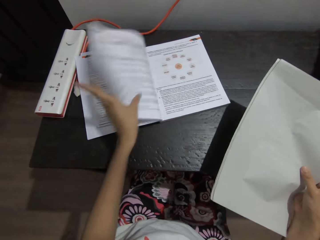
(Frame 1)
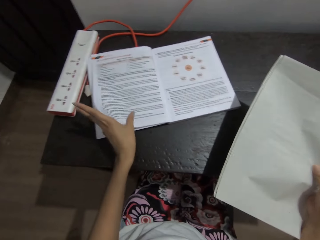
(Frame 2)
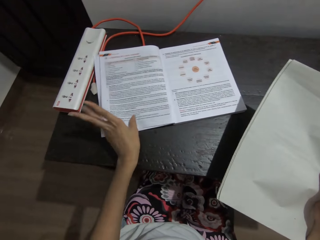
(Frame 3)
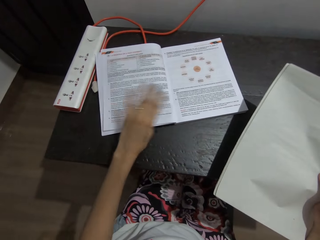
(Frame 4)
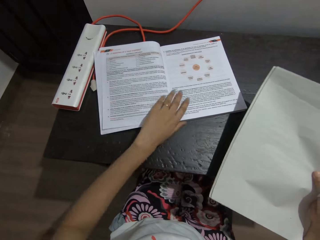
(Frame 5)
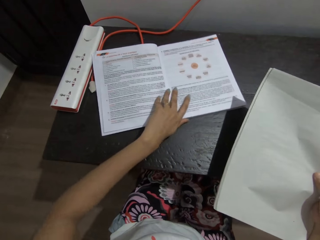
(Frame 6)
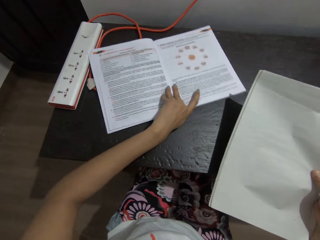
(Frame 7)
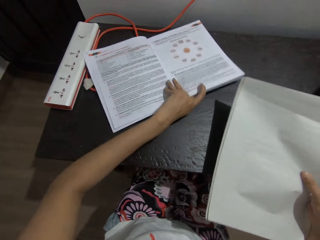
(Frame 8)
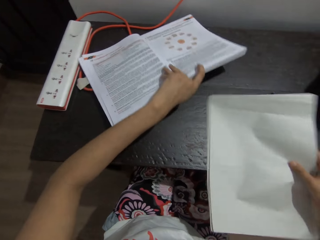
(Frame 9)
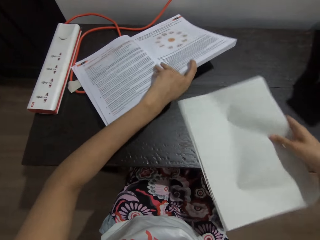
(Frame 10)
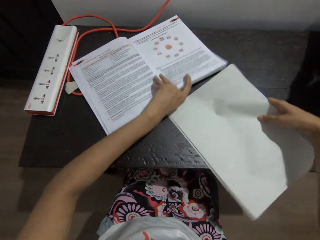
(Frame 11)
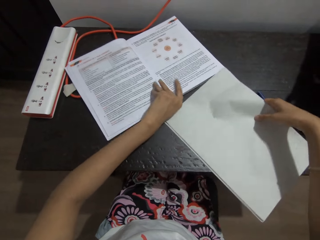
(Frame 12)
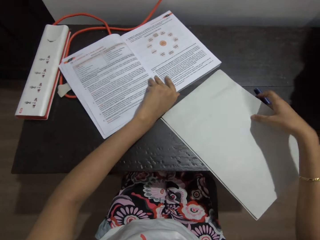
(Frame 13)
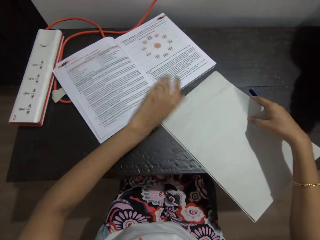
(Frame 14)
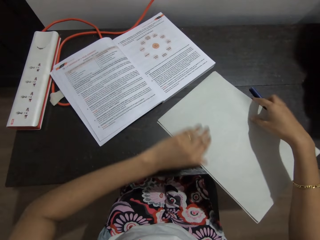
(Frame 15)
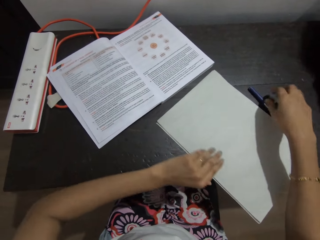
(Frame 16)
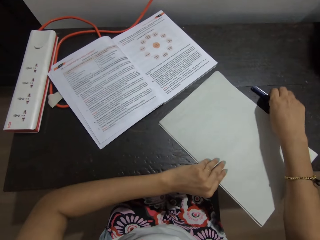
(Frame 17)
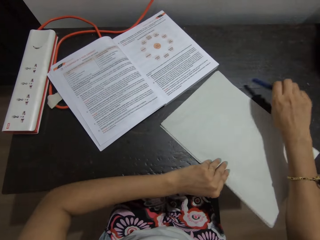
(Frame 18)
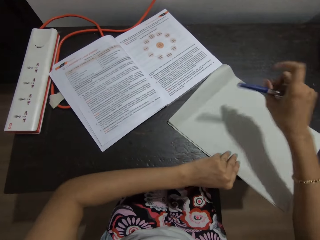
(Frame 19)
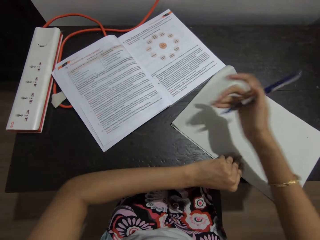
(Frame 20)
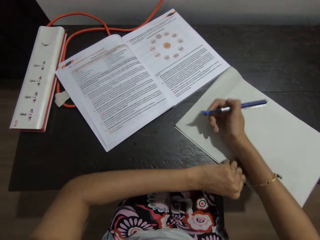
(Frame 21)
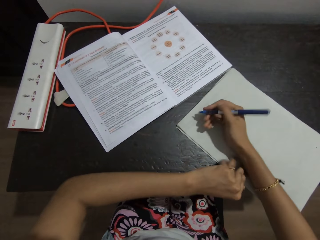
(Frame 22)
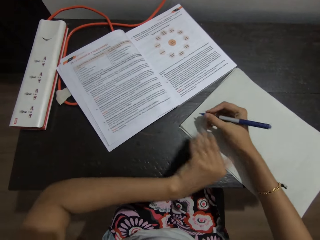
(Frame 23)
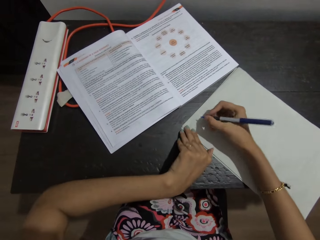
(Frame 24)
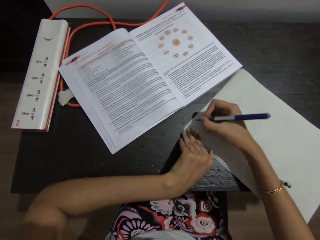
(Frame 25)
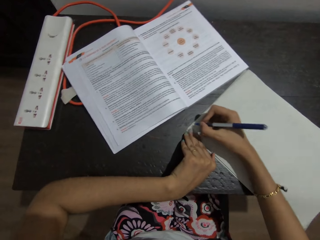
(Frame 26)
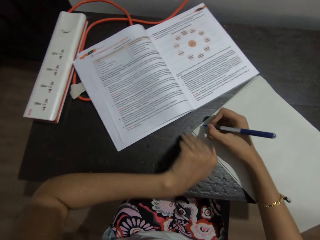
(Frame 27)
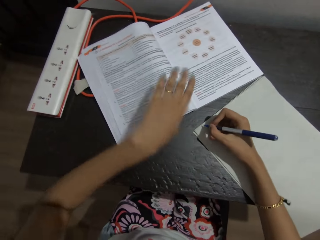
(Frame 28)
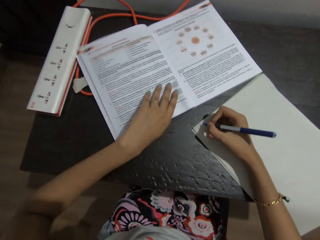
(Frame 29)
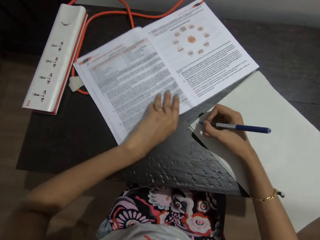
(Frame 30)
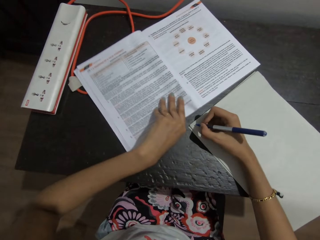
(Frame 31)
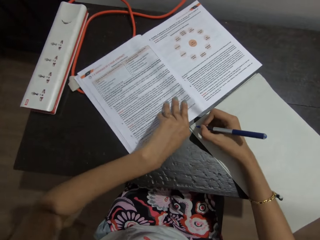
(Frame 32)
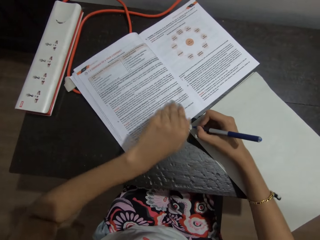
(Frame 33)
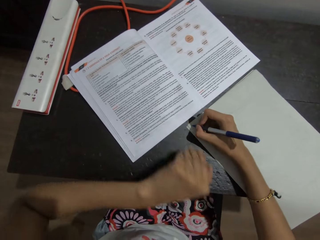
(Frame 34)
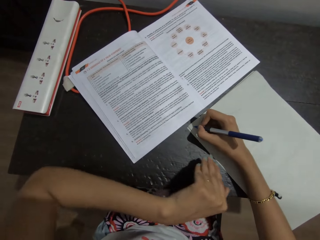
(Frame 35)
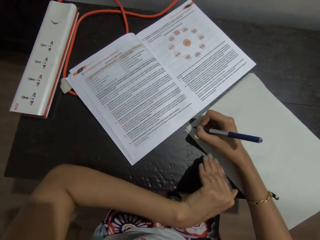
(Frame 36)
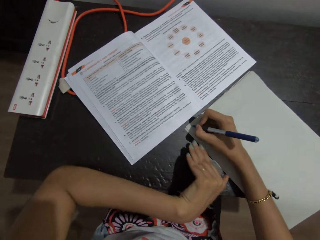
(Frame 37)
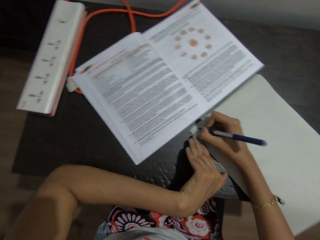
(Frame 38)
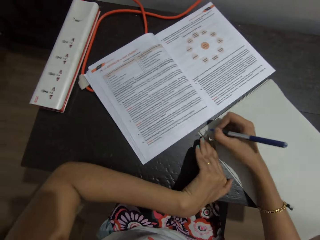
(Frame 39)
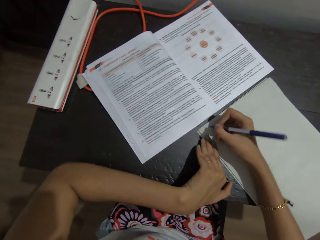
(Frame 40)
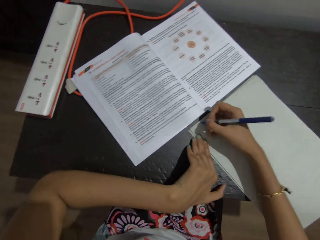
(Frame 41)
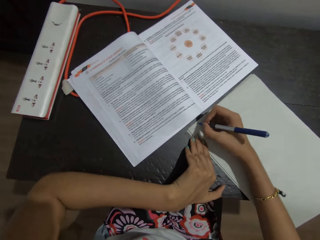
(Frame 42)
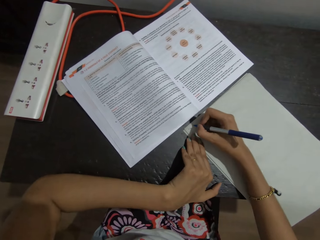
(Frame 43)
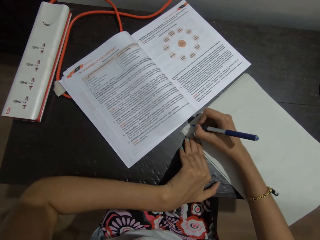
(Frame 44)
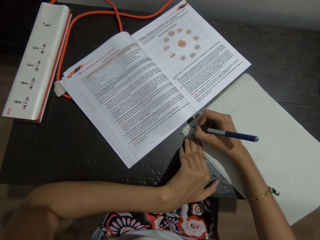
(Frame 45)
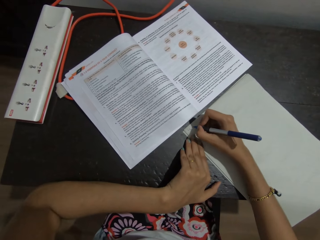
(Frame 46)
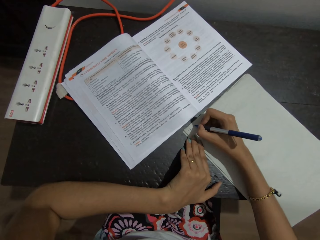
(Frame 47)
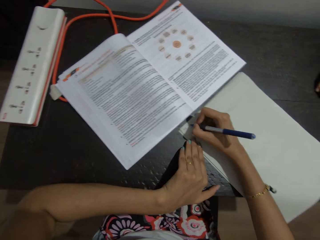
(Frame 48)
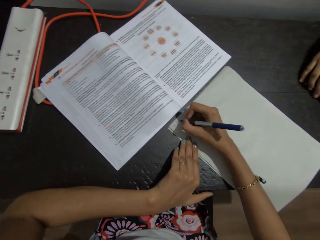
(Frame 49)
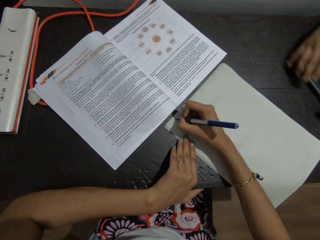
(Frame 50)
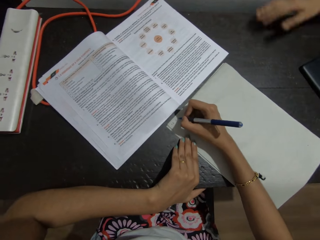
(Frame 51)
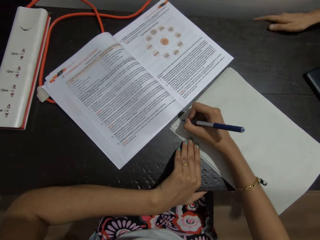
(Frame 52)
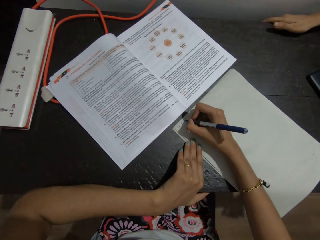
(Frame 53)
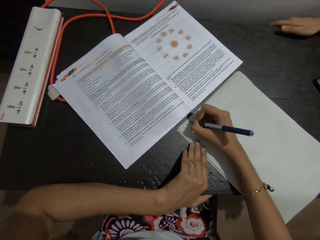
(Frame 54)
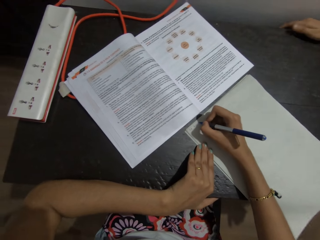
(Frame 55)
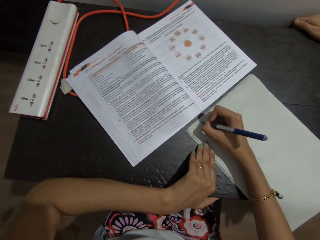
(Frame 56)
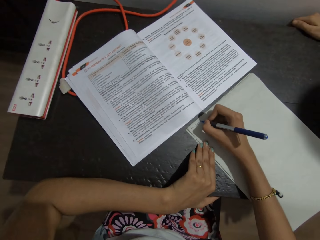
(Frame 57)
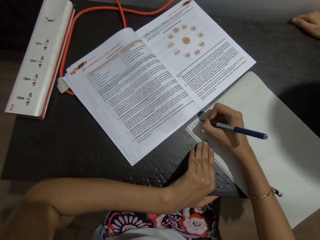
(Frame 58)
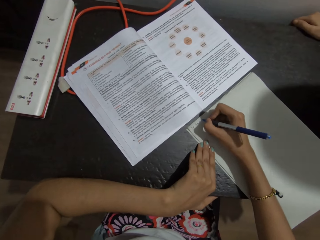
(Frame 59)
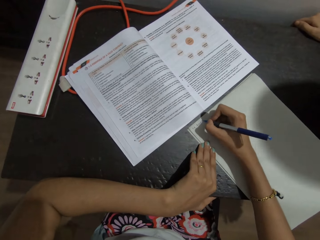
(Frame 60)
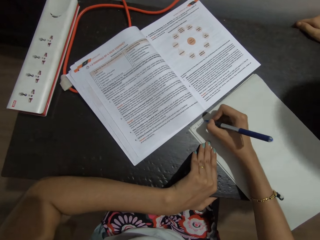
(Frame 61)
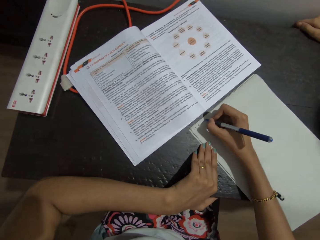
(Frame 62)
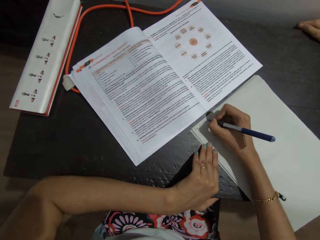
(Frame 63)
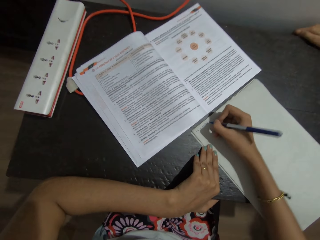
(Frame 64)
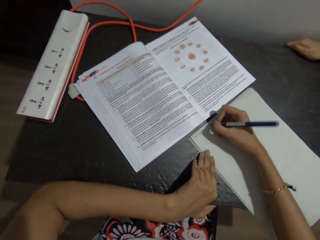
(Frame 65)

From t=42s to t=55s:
The camera wearer flips the book page. They lift the book and place the papers on the table. They pick up a pen from the table. They write on a paper with the pen. They touch the book.

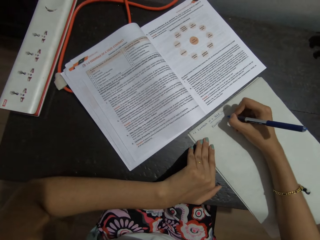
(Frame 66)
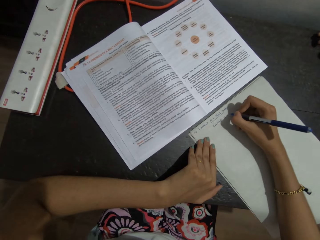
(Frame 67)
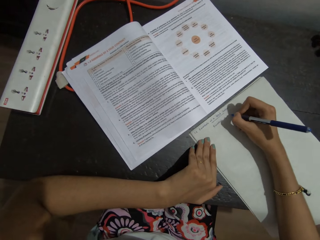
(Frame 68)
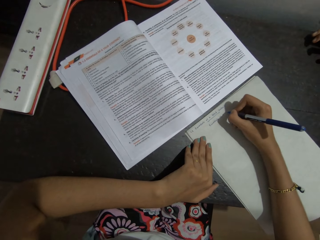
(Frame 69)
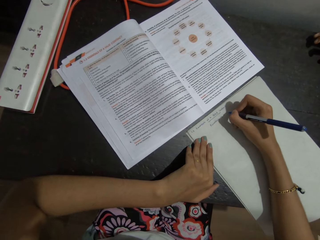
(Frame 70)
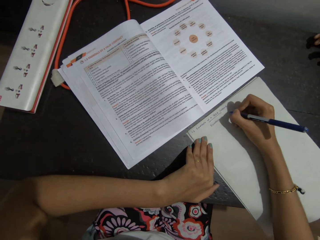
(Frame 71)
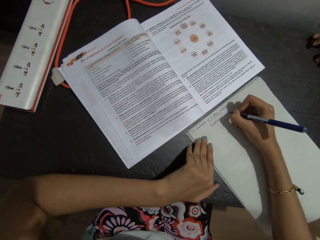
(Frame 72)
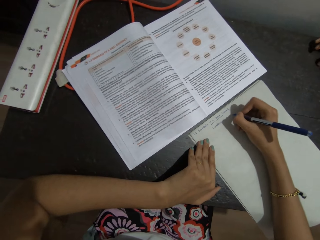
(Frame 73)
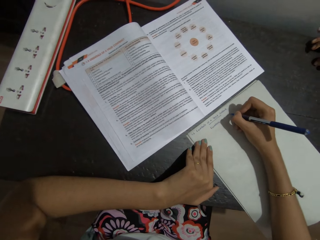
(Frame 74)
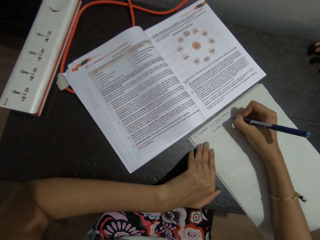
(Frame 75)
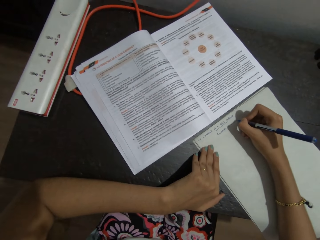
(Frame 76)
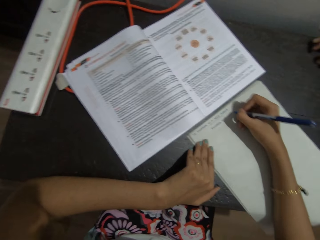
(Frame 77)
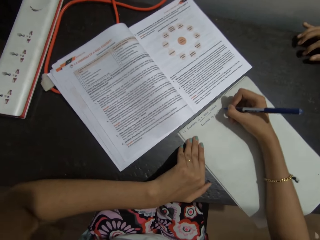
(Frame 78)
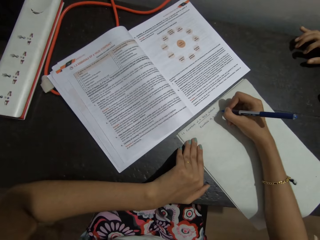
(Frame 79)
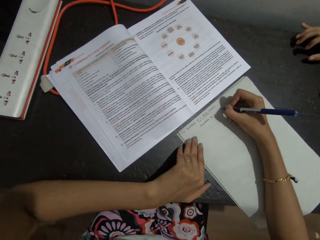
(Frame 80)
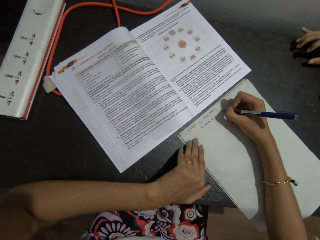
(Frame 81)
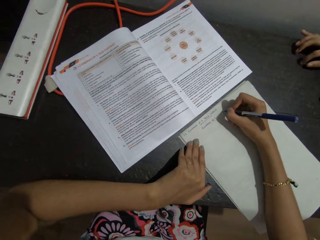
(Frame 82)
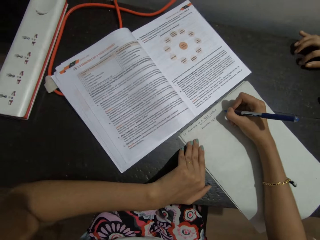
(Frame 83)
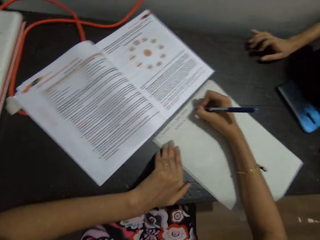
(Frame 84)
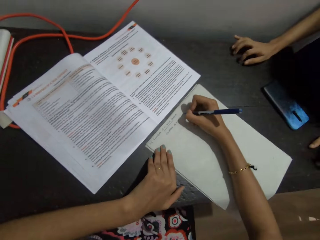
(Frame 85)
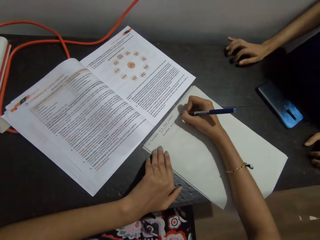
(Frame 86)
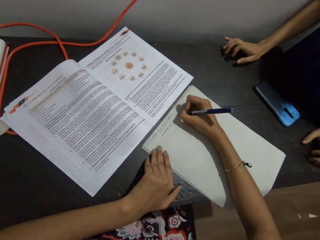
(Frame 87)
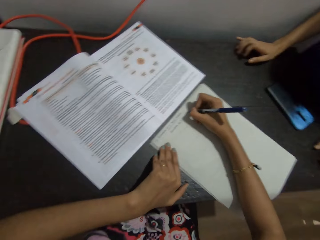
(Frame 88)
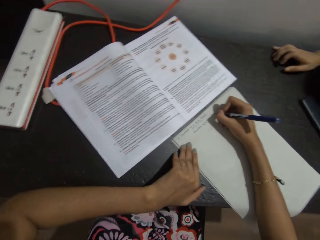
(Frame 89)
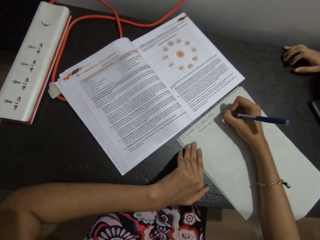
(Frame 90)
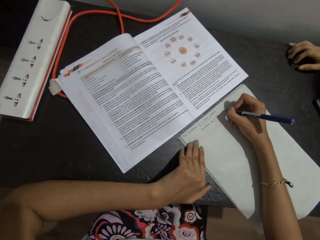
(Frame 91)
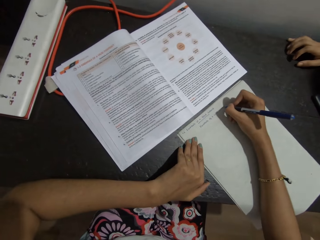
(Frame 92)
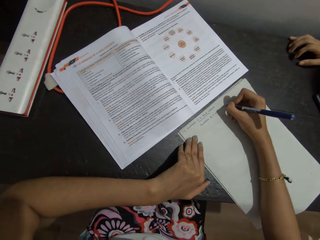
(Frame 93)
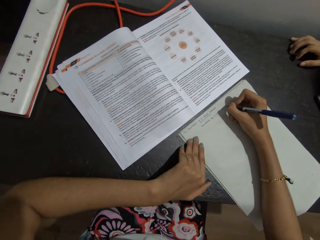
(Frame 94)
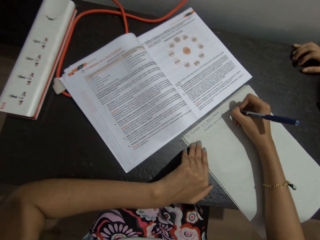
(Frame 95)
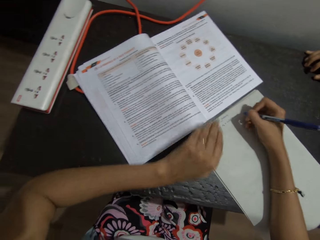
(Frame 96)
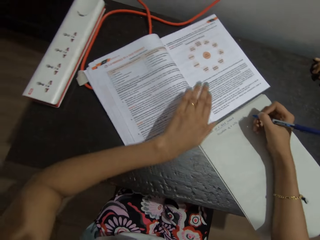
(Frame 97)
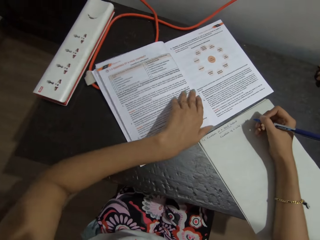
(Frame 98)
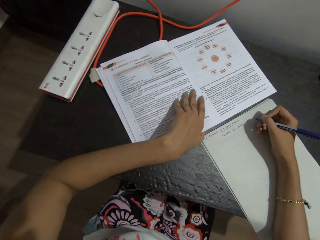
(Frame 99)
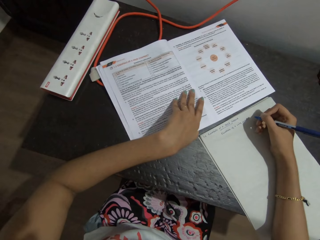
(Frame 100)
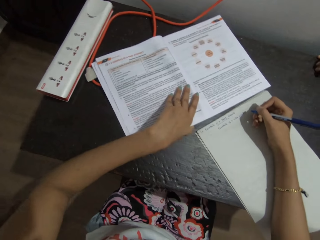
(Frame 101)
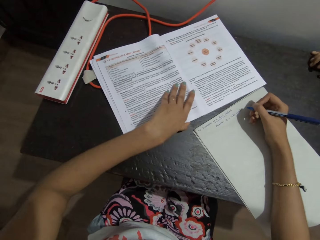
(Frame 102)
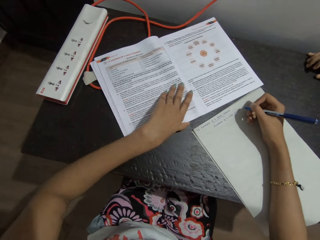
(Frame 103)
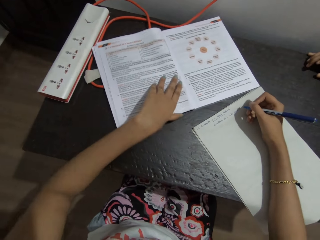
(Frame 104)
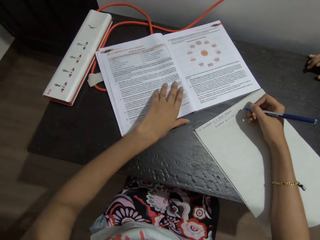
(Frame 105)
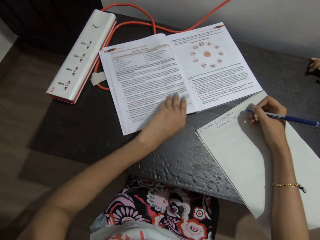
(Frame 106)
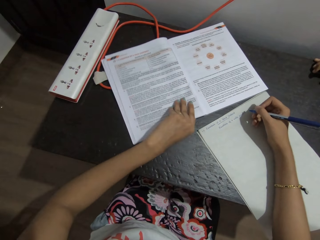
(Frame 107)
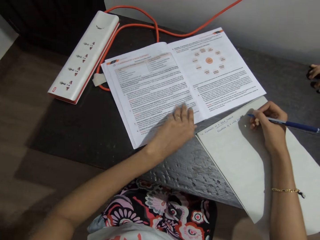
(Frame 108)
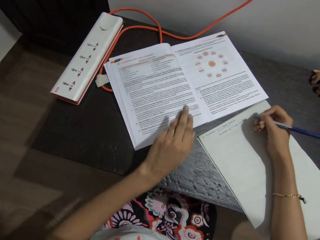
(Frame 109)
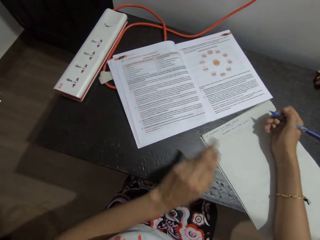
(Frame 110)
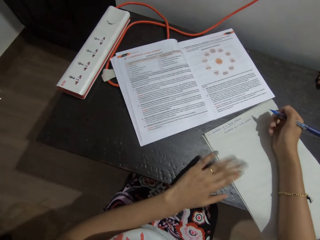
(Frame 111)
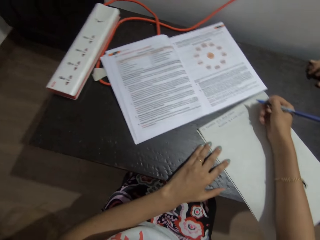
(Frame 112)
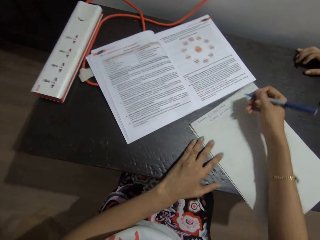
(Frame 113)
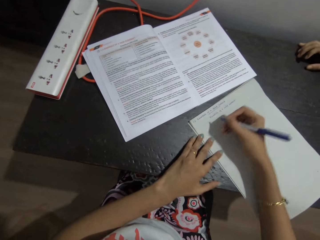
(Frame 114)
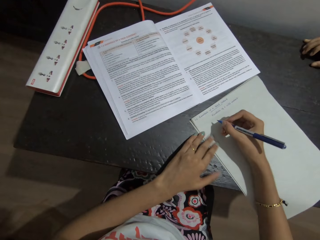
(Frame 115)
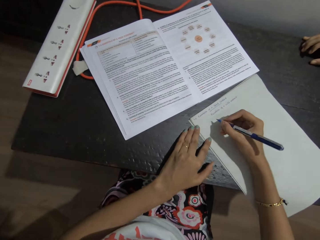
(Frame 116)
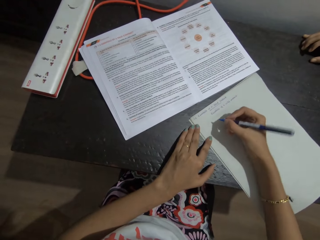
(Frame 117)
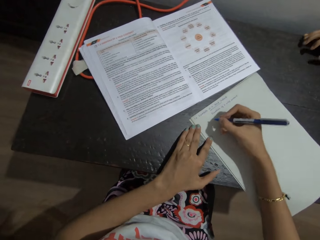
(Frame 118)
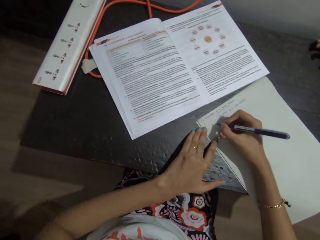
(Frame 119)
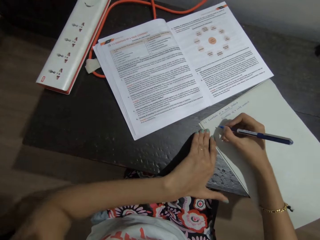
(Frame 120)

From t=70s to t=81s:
The camera wearer converses with a lady. They write on a paper. They touch the book.
